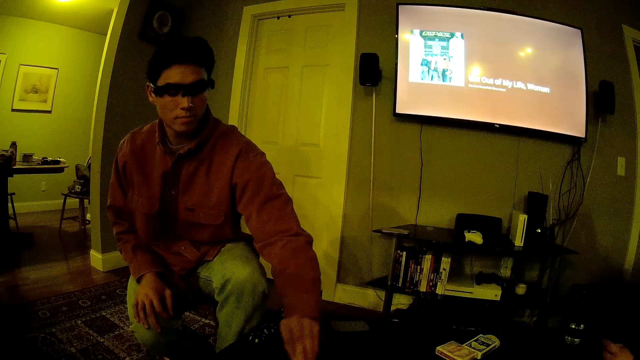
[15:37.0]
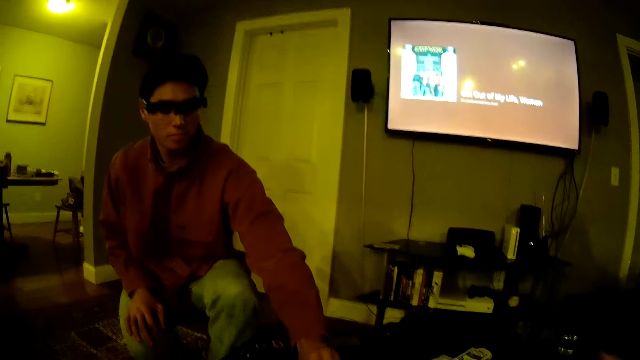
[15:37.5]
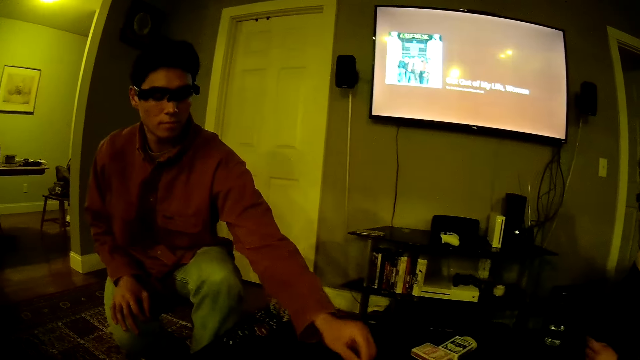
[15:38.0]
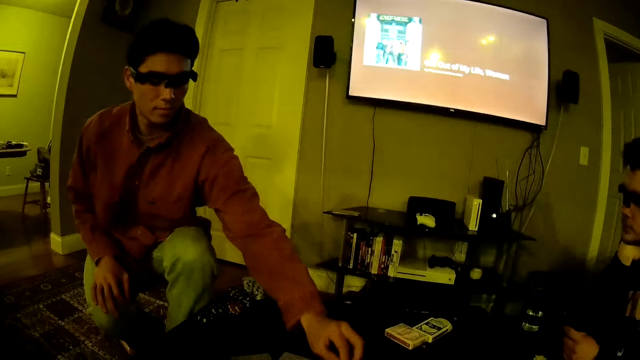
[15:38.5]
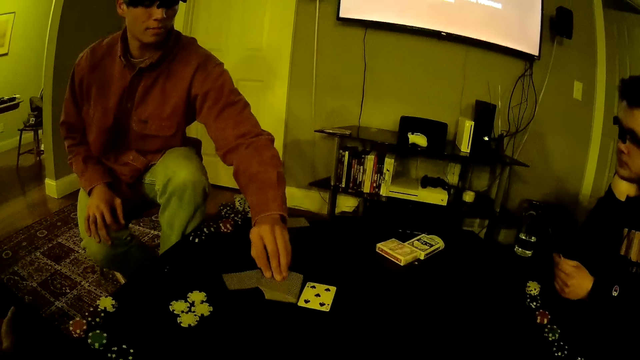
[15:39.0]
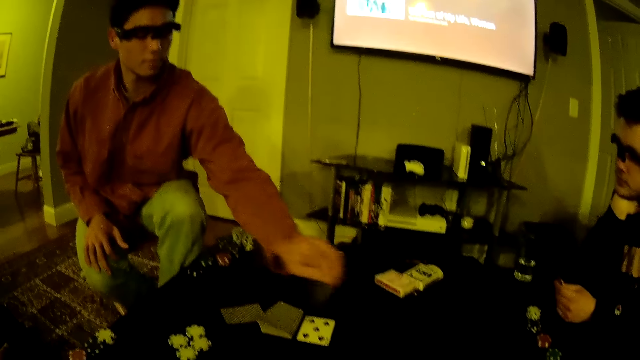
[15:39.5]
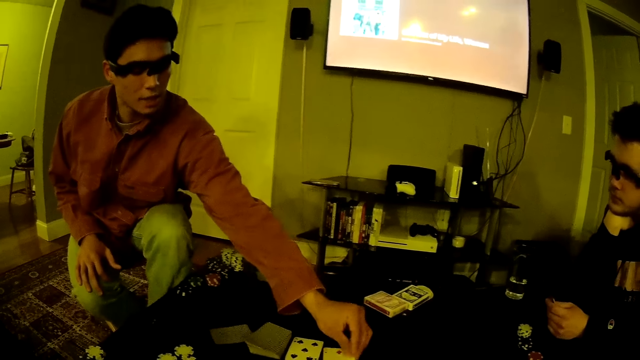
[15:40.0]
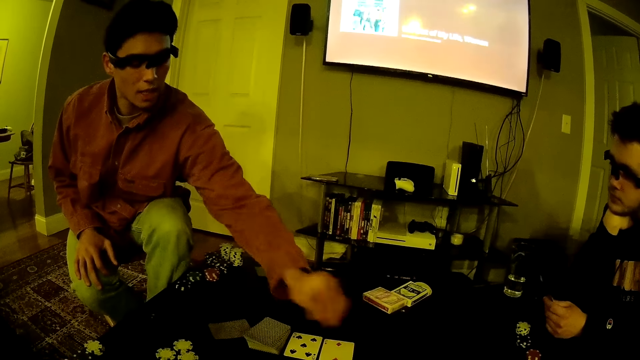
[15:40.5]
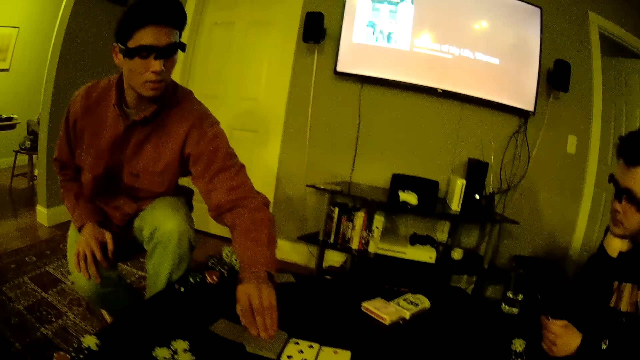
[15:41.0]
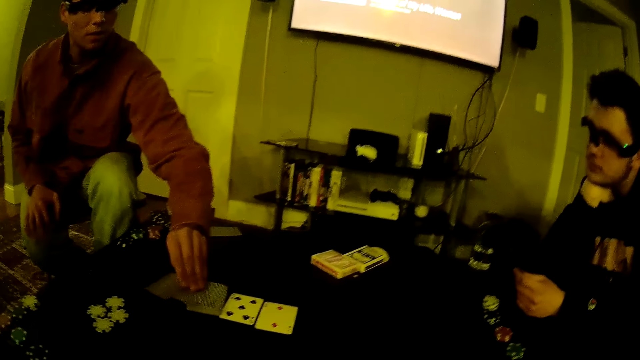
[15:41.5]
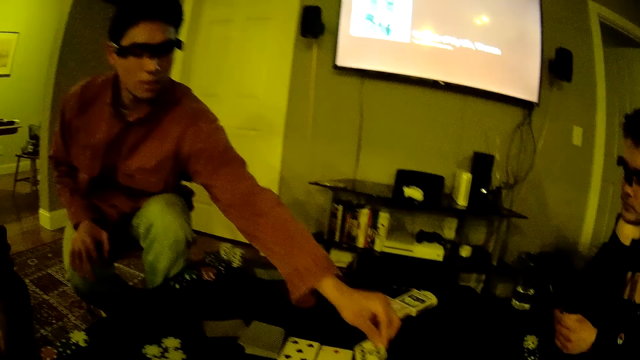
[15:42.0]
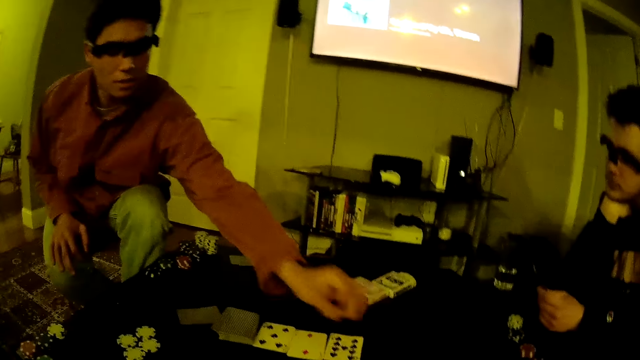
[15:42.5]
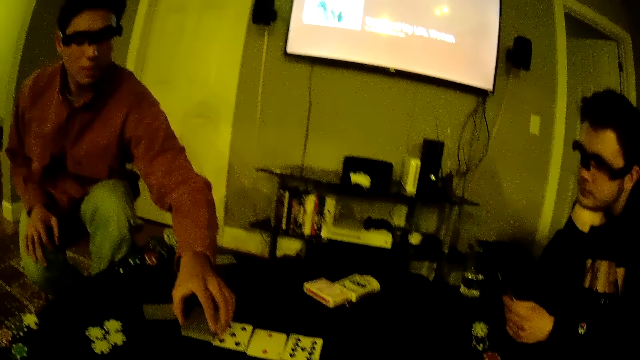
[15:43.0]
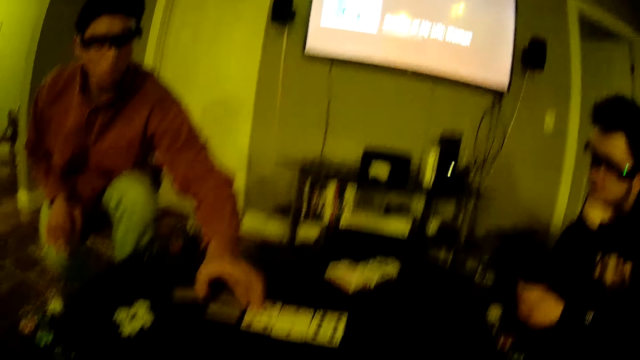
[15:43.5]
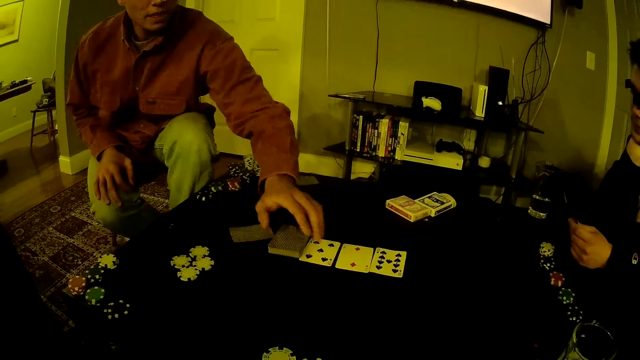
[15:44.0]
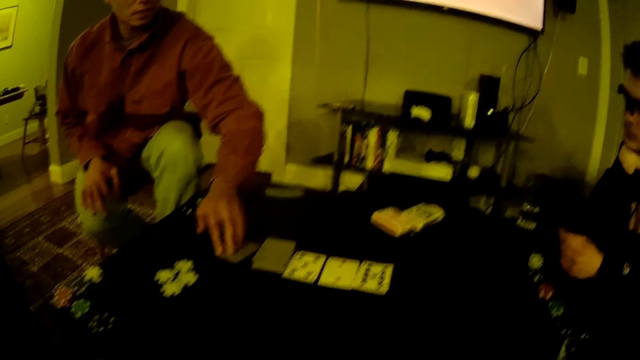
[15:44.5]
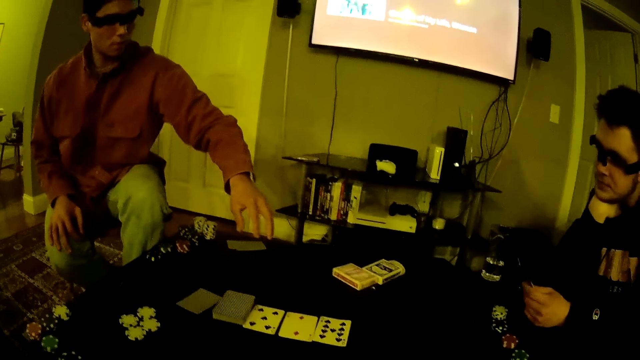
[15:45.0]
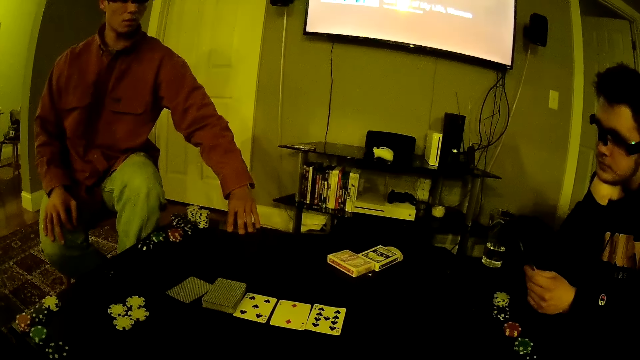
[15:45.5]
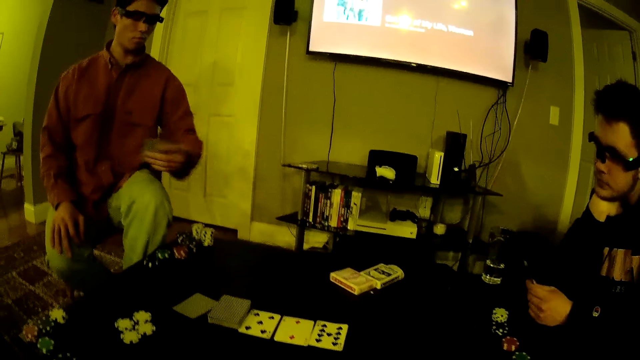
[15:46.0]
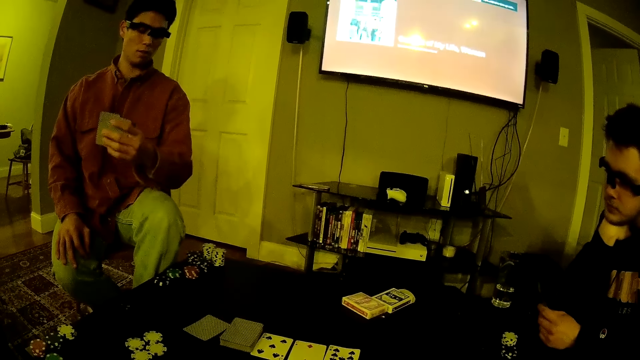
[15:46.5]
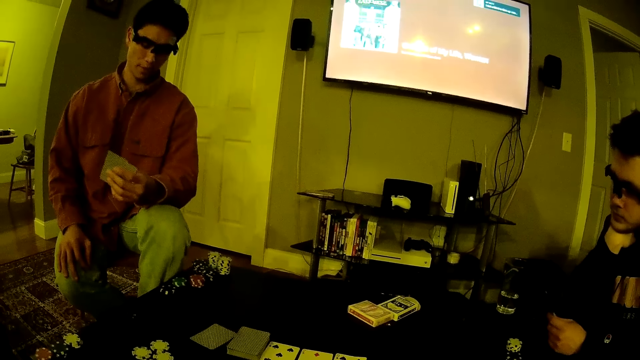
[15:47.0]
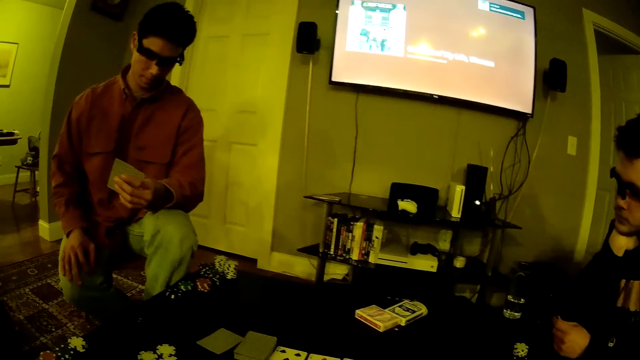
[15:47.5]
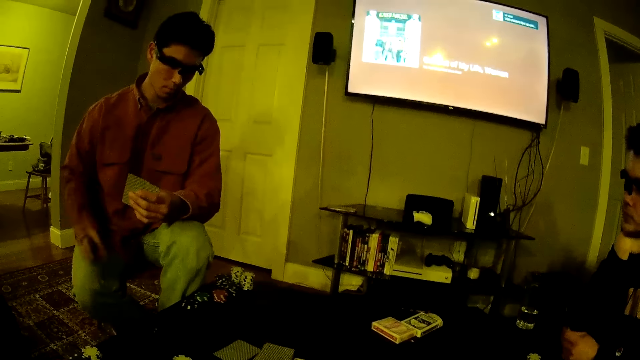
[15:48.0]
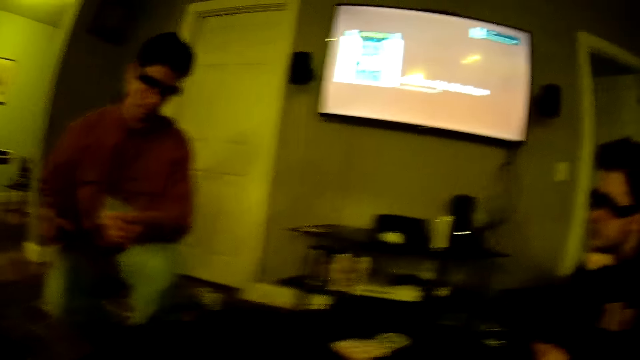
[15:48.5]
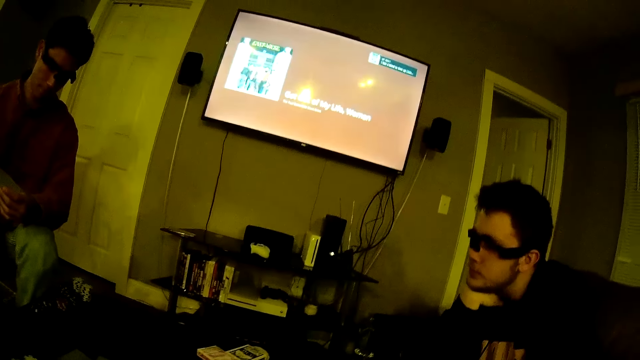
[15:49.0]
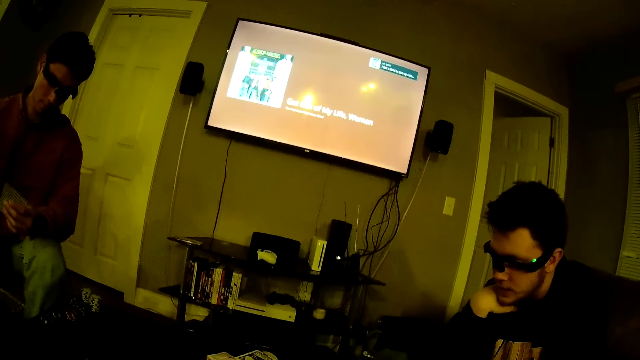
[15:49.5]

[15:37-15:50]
A man arranges cards on the table. He shovels a card on the table. He picks a card from the table with his left hand and hits his lap with his right hand.

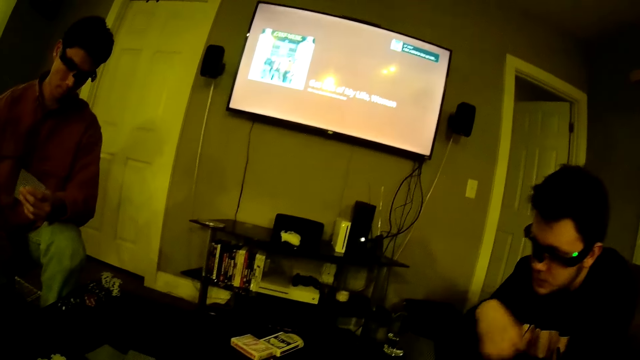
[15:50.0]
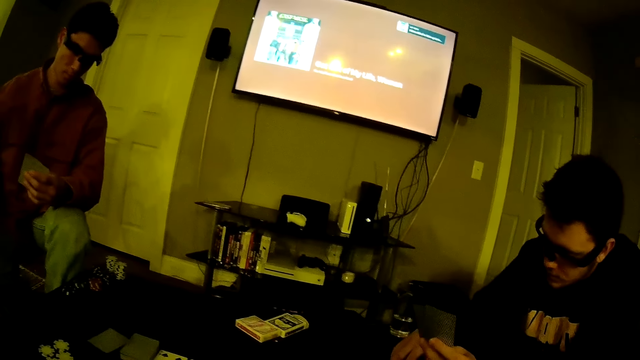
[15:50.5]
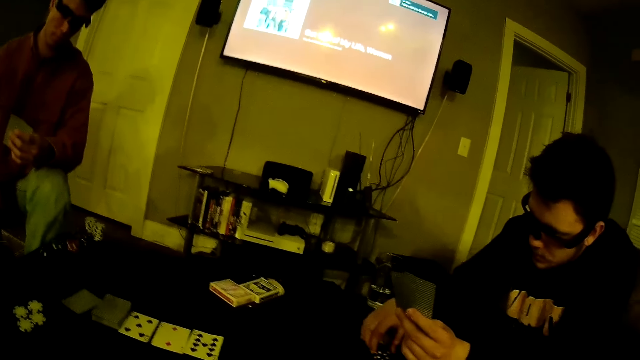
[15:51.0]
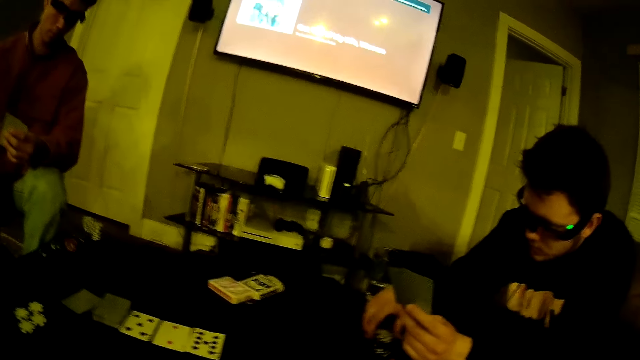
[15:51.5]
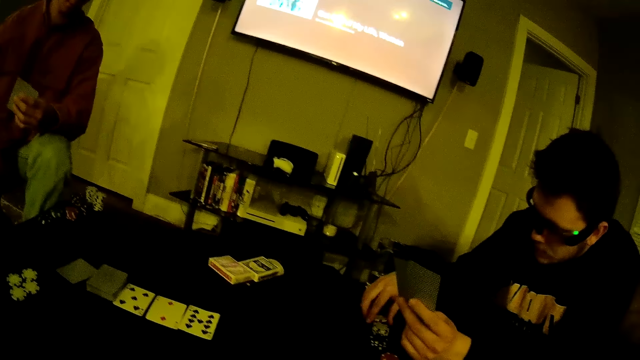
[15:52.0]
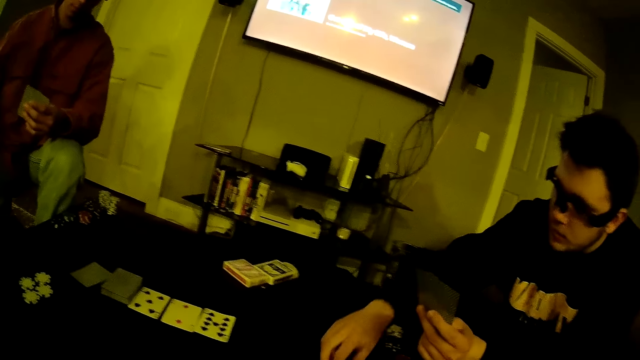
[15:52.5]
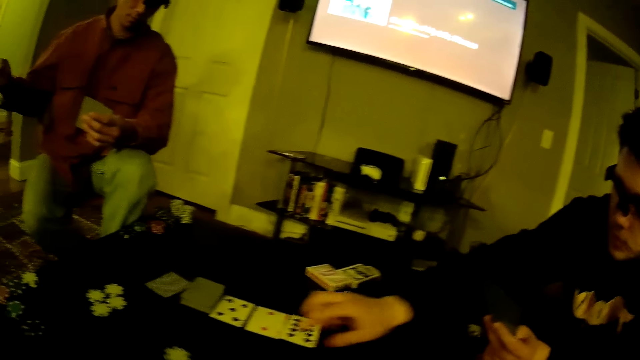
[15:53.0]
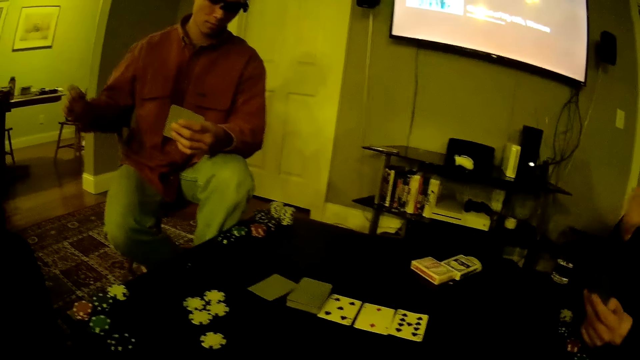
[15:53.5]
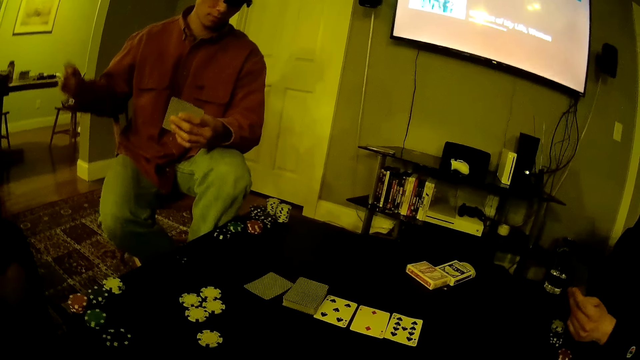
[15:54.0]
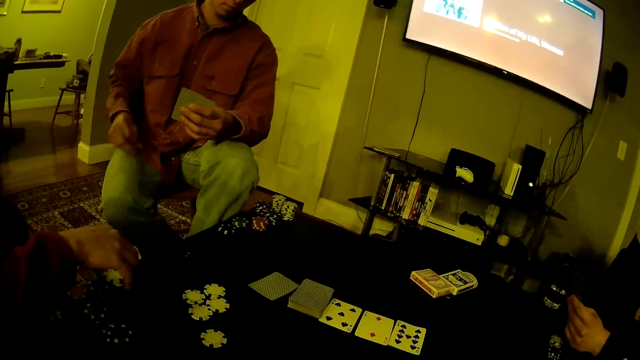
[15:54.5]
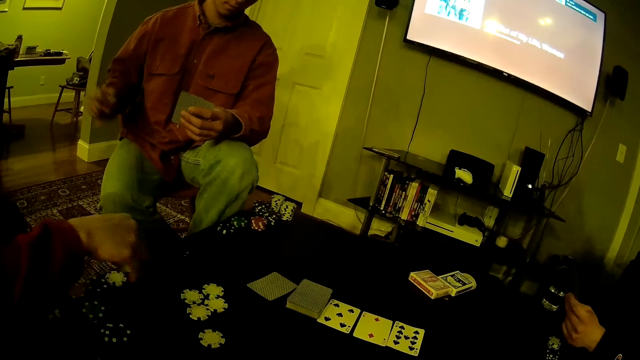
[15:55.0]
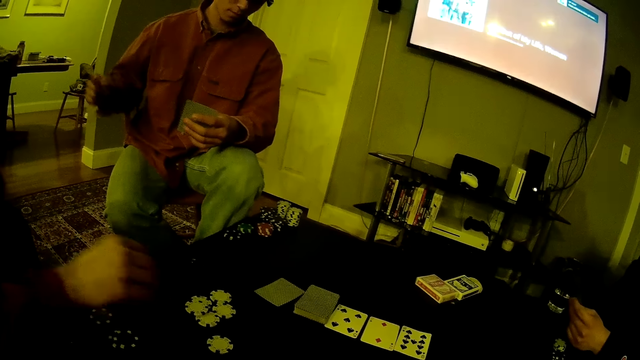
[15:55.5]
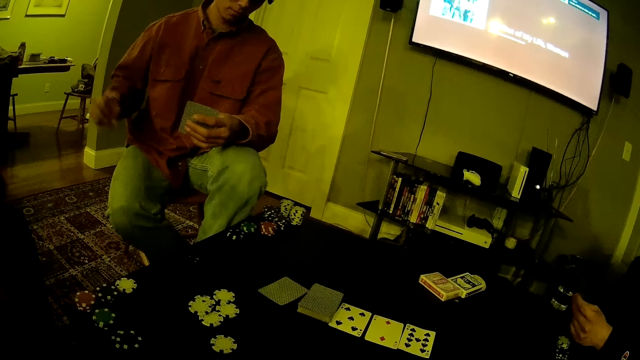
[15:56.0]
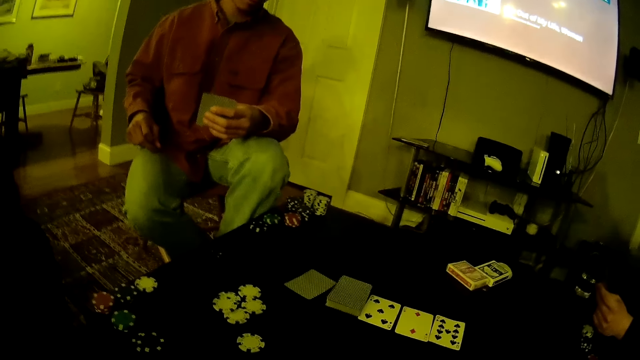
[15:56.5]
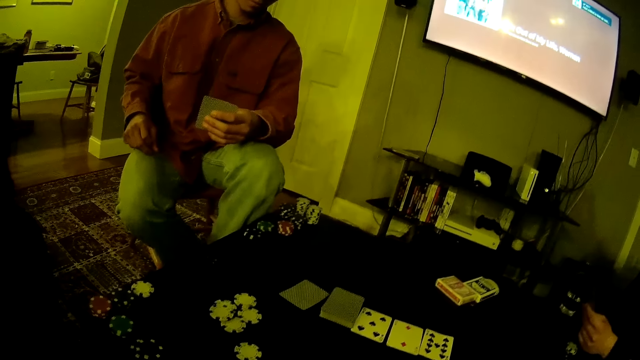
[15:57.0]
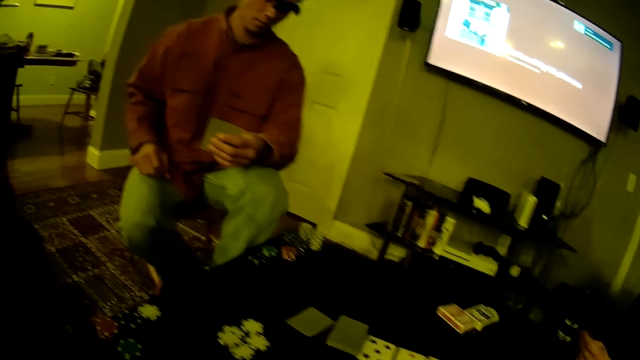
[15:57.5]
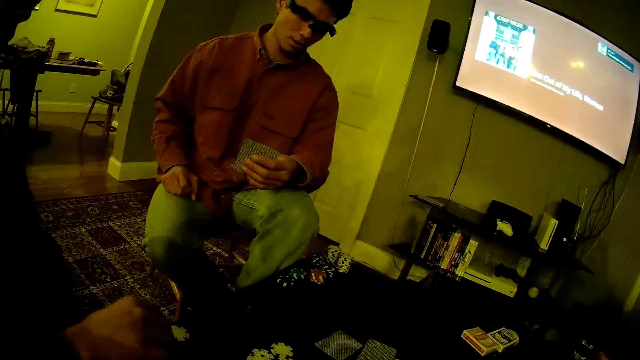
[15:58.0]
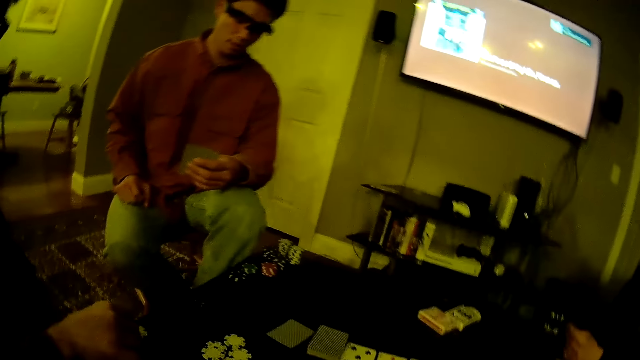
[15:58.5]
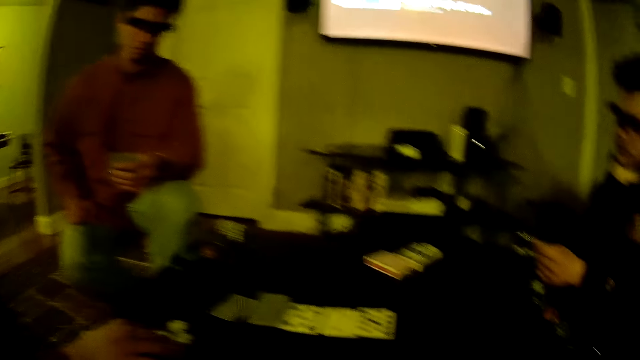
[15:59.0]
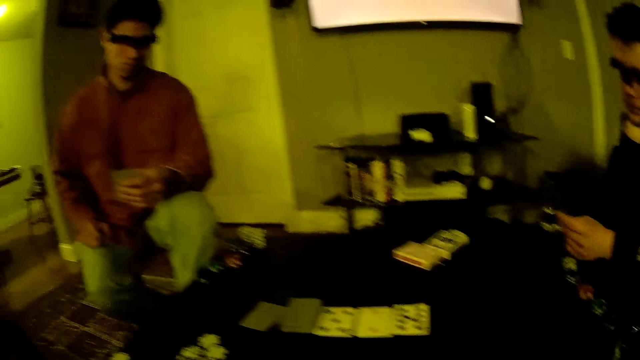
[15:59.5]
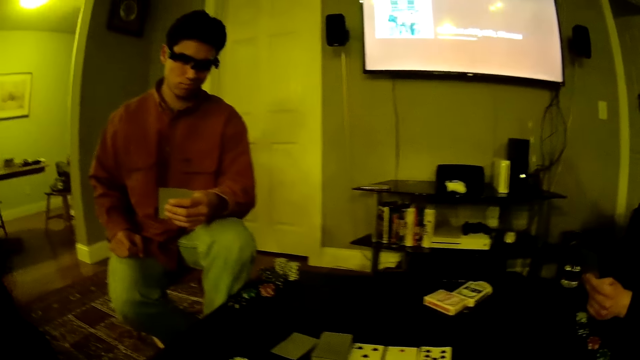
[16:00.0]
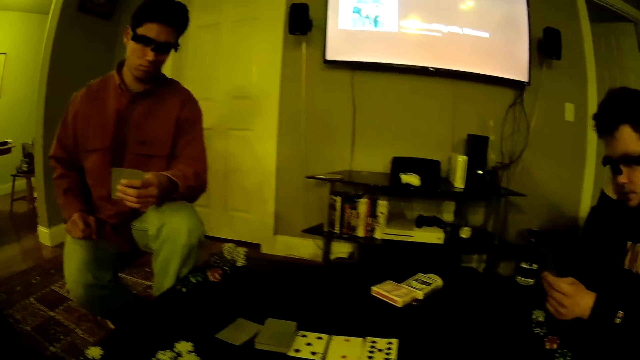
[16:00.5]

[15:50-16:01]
A man shovels the poker chips on the table with his right hand. He drops a casino token on the table. Another man snaps a finger. A third man shovels the poker chip on the table with his right hand. He drops a casino token on the table. The camera wearer talks with the guys at the table. The third man drops a casino token on the table.
